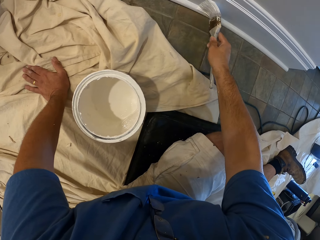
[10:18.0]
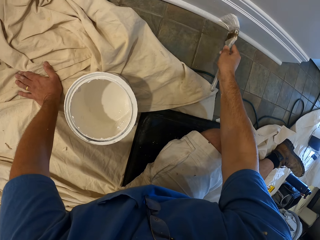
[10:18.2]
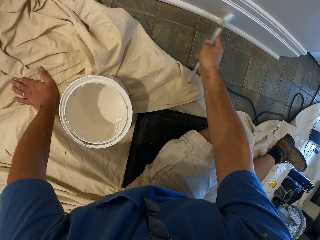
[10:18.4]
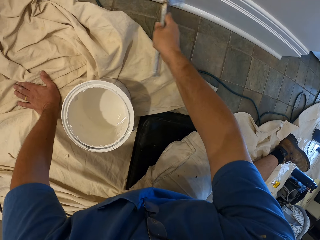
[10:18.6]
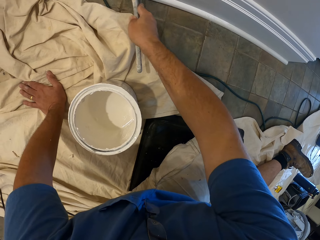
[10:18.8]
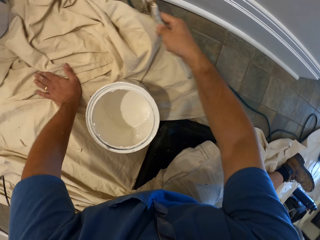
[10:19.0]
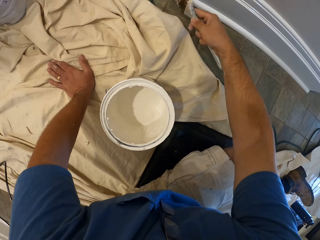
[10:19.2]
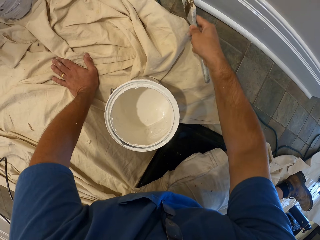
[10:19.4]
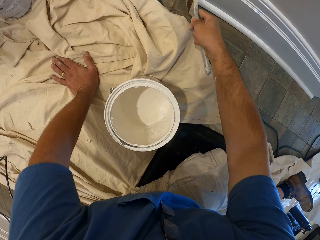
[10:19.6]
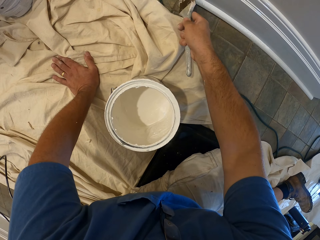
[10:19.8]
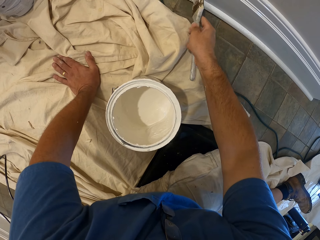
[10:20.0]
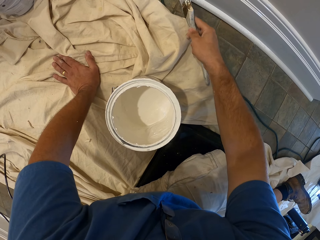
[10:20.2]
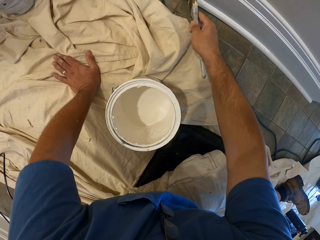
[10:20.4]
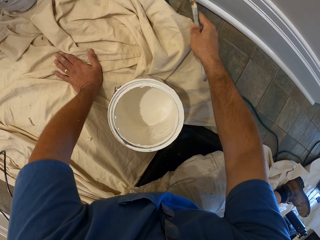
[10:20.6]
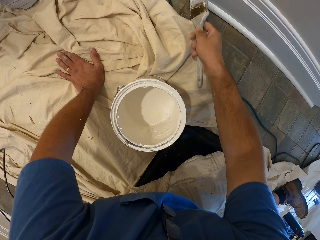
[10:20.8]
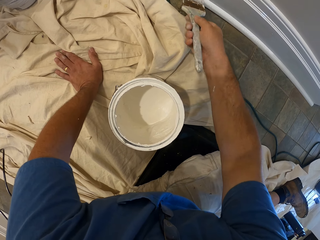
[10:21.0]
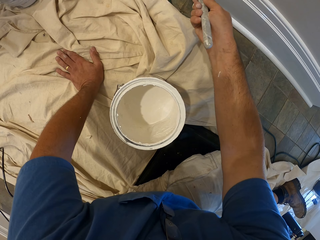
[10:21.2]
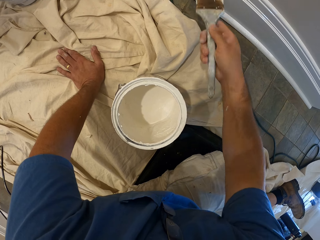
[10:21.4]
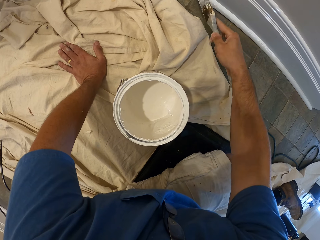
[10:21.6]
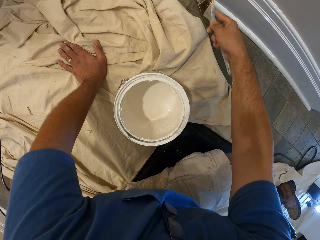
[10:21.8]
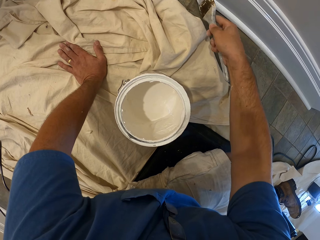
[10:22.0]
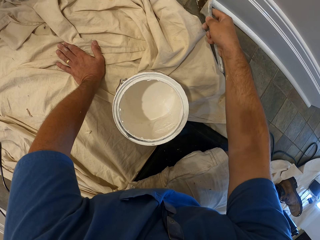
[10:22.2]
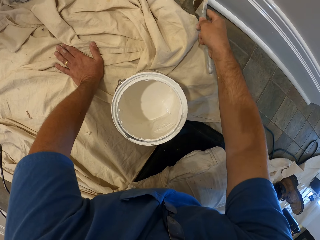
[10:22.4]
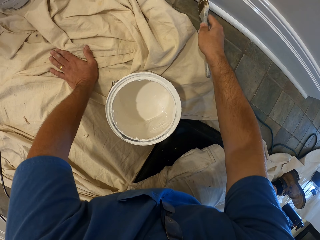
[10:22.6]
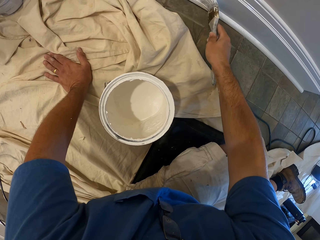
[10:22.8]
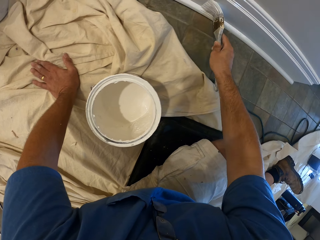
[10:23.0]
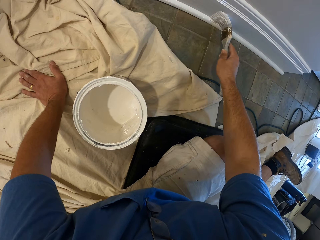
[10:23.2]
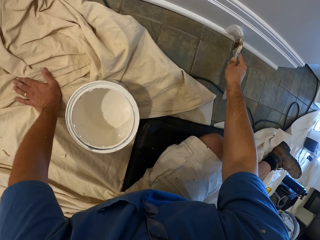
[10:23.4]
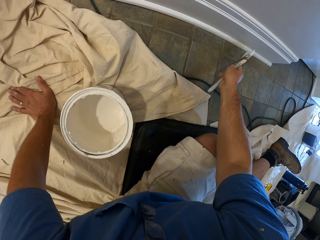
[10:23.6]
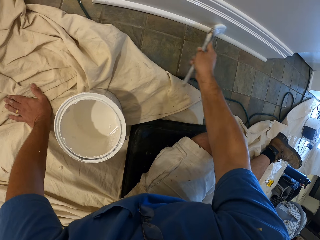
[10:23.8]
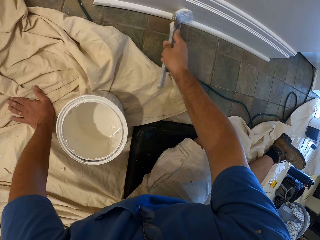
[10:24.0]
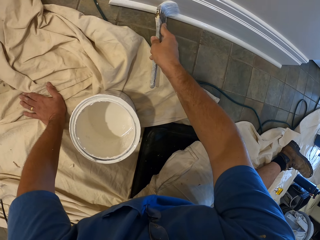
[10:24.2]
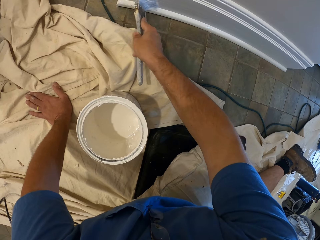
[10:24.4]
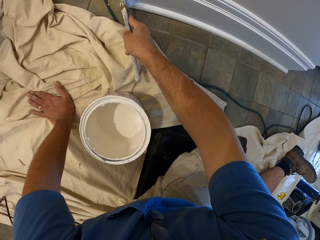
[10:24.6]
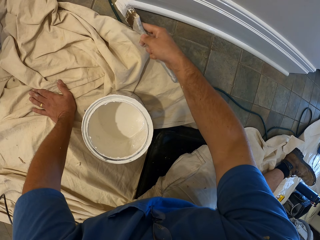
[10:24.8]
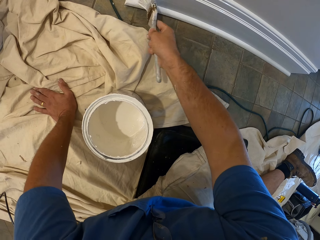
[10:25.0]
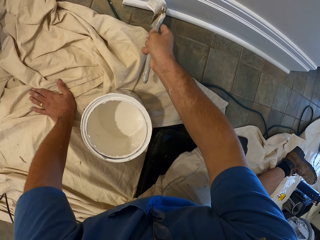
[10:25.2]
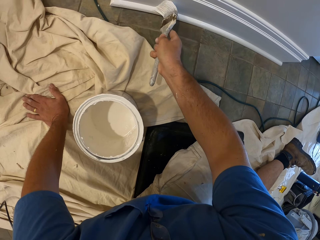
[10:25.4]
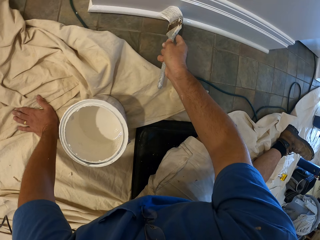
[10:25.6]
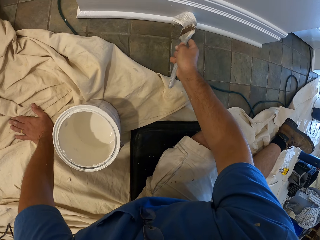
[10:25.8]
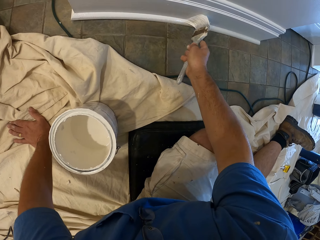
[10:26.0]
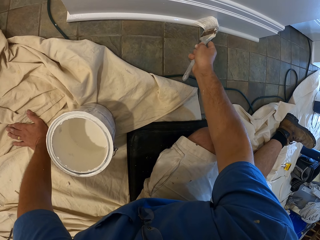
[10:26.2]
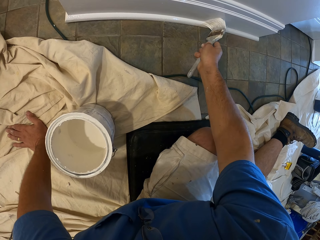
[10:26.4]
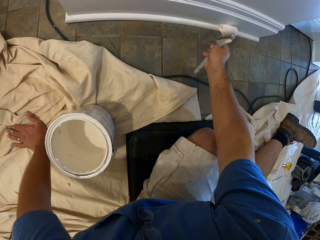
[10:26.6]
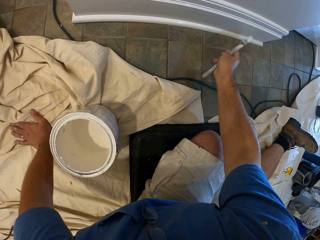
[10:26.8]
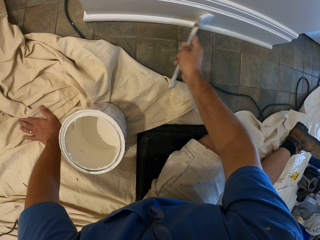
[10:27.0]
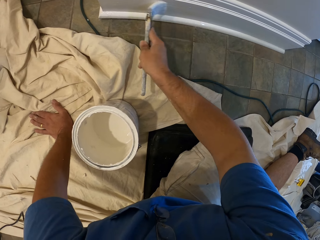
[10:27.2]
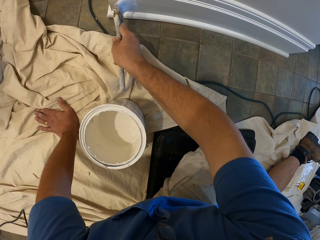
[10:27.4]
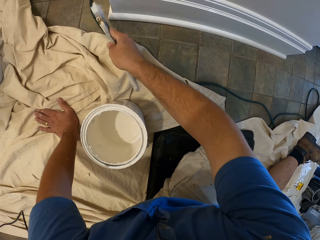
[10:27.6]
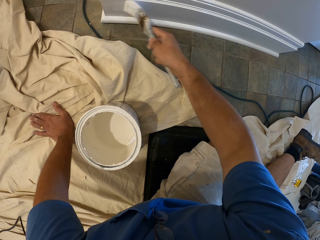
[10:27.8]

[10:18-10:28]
The camera wearer paints the baseboard with the paint brush.

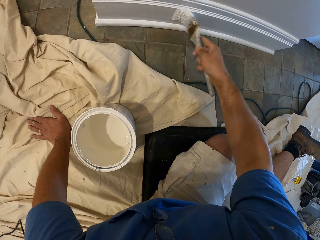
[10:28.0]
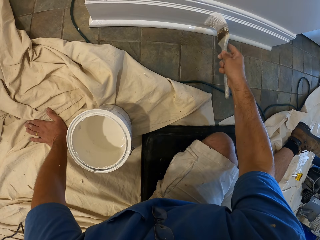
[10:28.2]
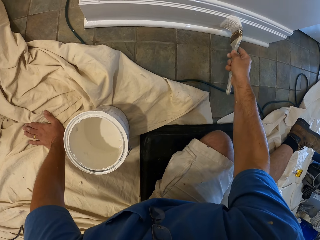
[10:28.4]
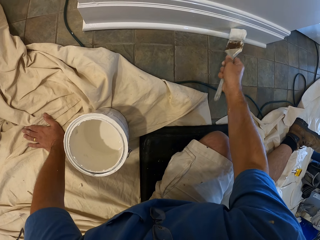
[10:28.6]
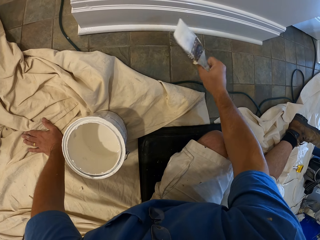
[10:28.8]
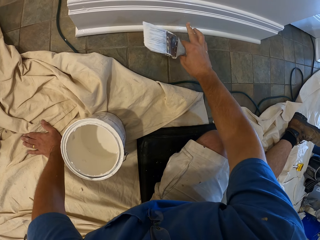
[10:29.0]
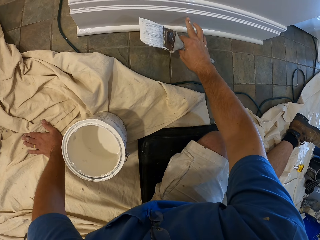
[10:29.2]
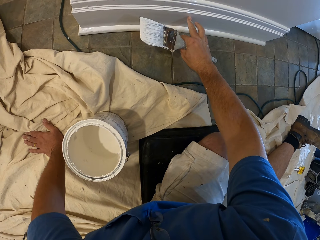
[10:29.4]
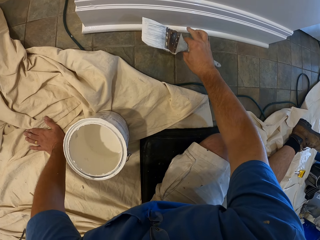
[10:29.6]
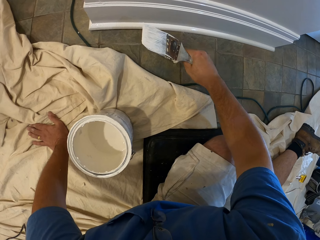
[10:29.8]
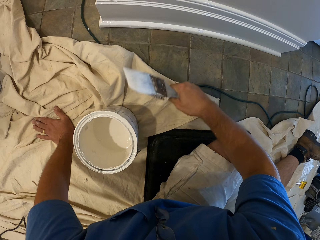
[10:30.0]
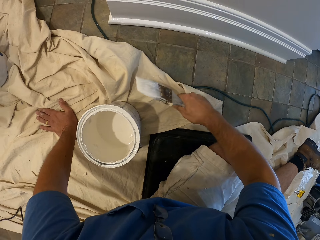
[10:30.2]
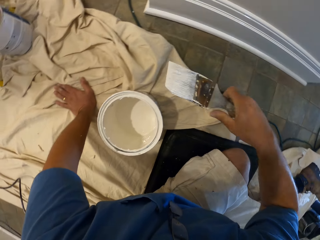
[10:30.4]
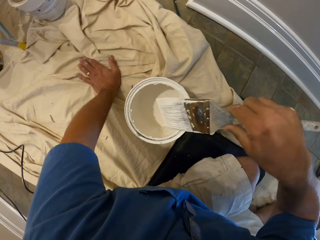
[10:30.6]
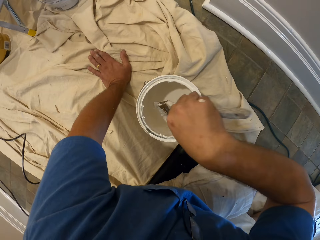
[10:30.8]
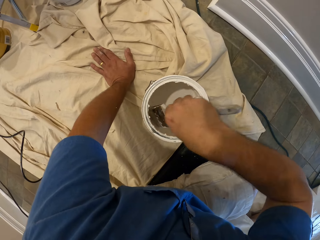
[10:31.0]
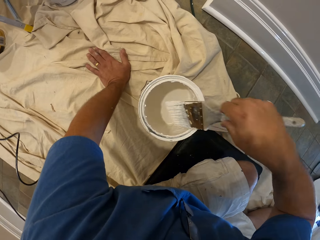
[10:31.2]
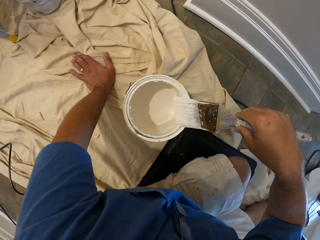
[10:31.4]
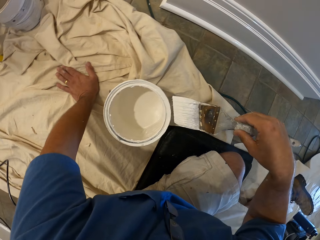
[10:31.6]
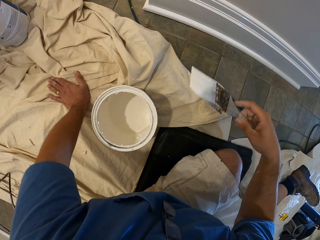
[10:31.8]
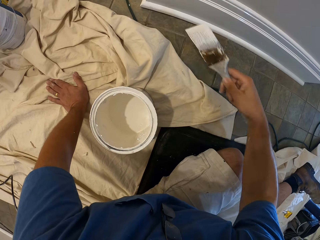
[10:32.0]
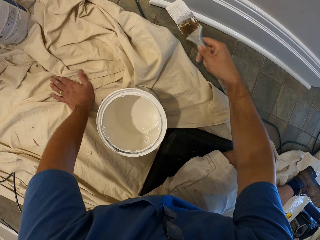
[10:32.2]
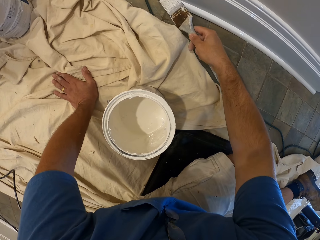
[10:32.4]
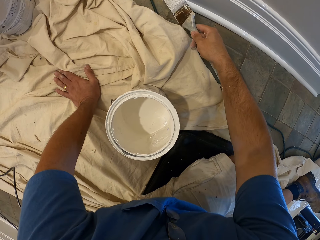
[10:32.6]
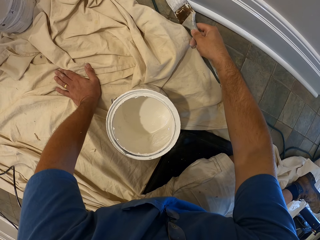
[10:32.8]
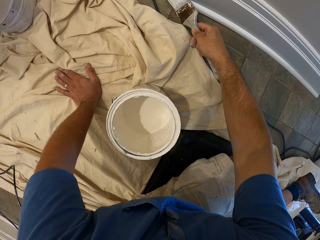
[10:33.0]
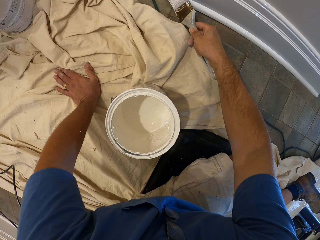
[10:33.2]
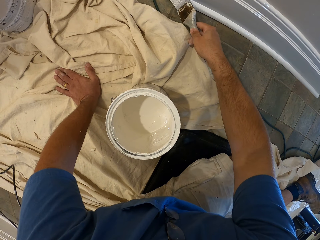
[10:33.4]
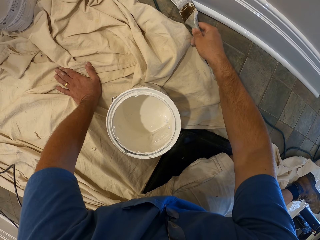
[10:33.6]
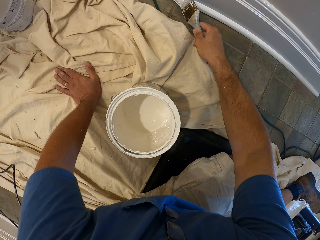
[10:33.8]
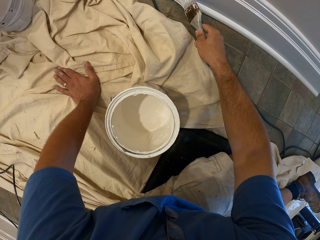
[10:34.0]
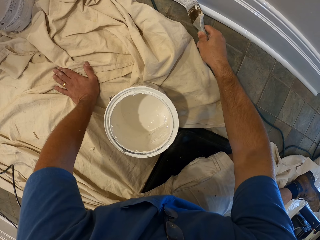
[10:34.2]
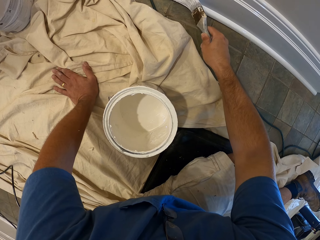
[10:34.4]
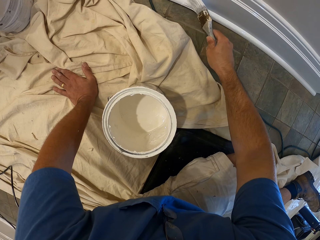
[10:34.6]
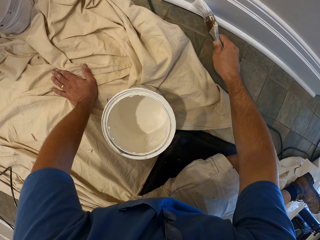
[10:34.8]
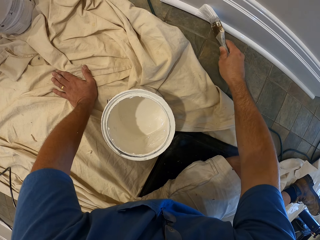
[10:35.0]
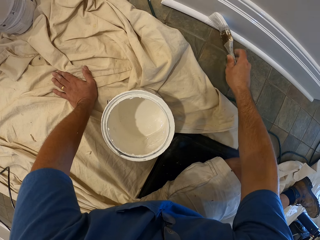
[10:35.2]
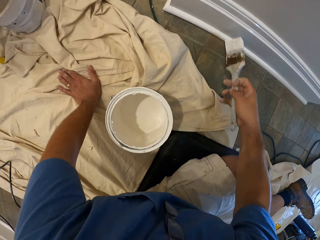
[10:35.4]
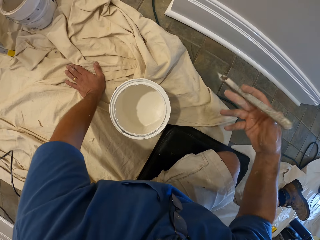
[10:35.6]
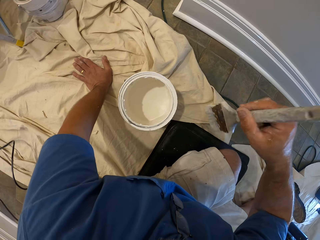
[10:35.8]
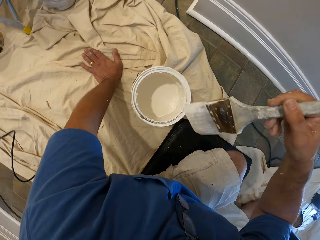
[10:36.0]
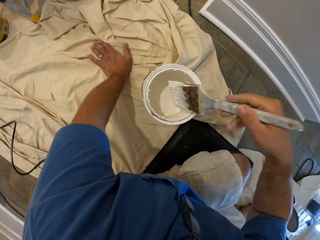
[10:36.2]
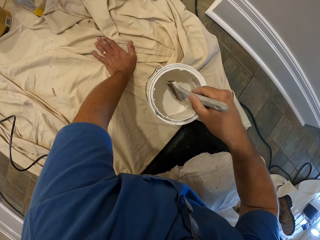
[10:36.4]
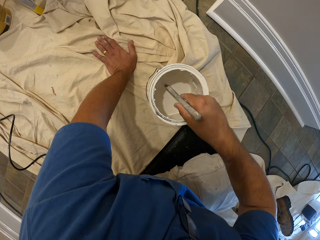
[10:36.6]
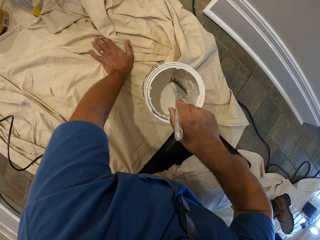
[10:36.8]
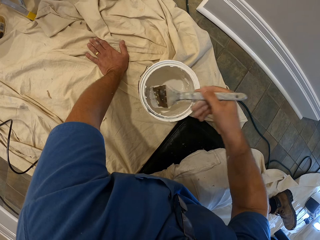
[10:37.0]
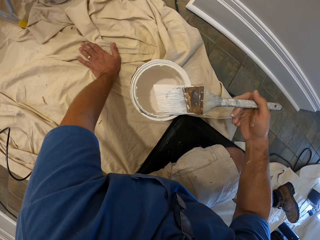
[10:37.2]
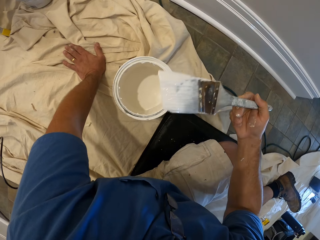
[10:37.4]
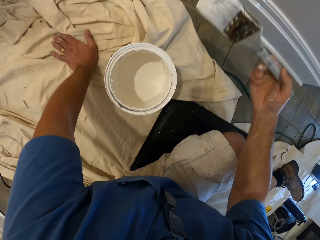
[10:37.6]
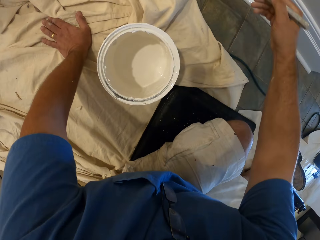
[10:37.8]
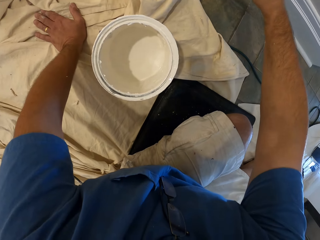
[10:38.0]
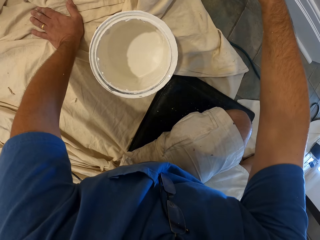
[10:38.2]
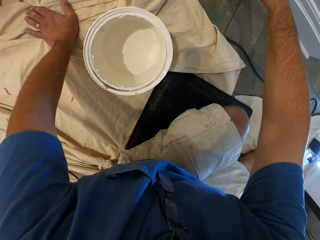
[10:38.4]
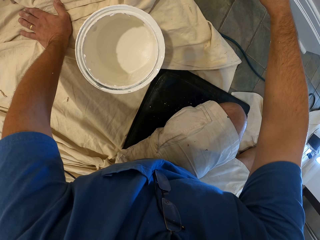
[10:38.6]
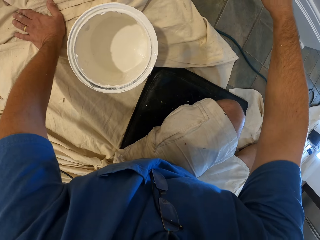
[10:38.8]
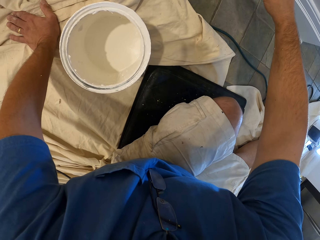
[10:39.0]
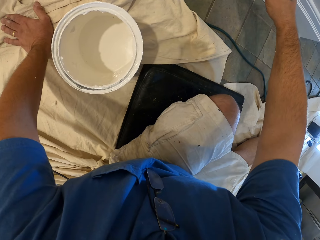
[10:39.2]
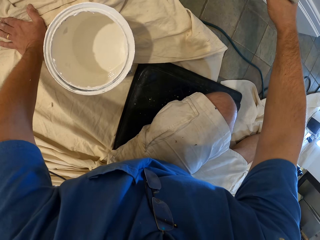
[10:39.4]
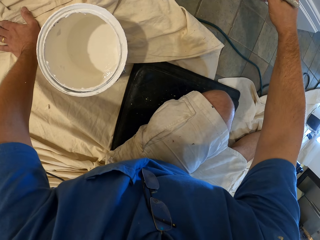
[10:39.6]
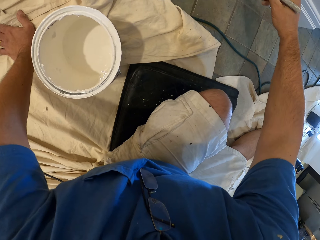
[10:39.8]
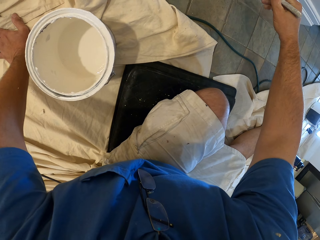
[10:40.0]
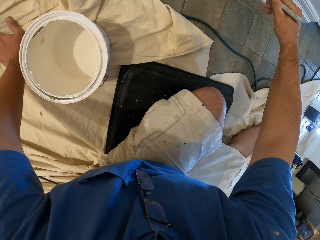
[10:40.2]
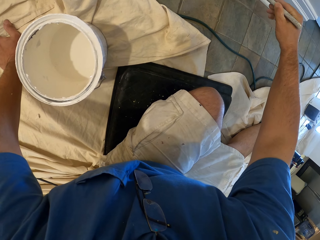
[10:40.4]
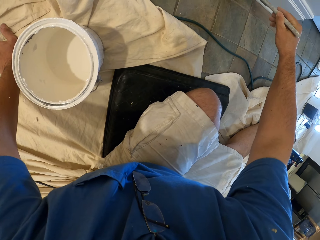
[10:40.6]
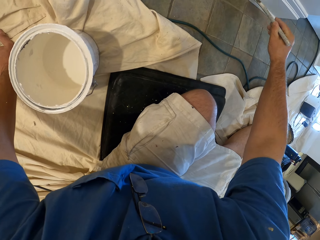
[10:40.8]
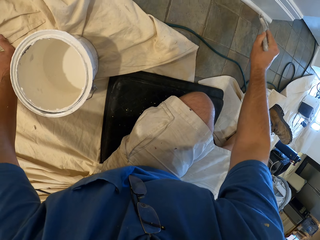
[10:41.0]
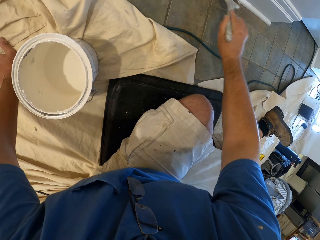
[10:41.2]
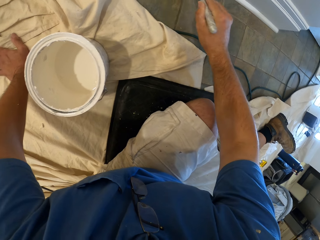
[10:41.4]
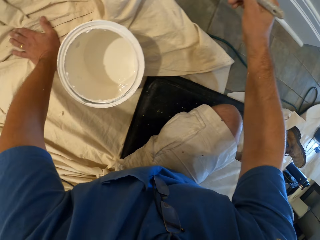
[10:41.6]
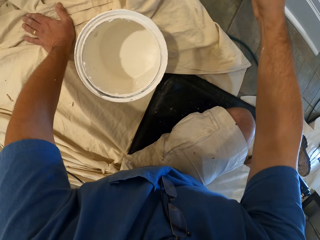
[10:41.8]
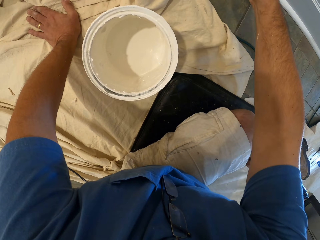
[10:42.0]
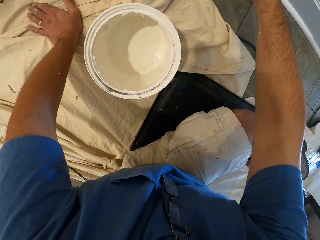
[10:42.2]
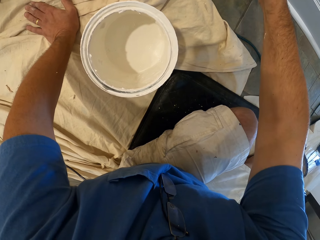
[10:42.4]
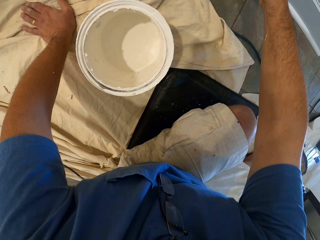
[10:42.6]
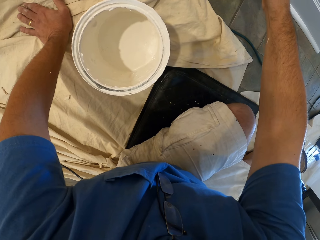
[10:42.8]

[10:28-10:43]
The camera wearer touches the baseboard with his finger. He touches a cloth on the floor. He dips the paint brush in the bucket of paint or container. He removes the brush from the container. He paints the baseboard with the paint brush. He dips the paint brush in the bucket of paint. He removes the brush from the container. He paints the baseboard with the paint brush.
